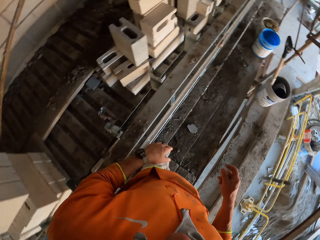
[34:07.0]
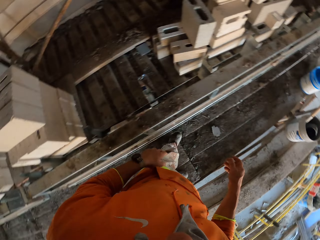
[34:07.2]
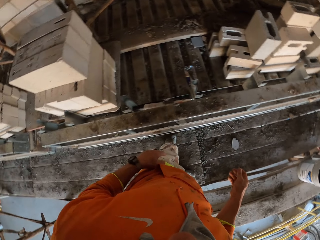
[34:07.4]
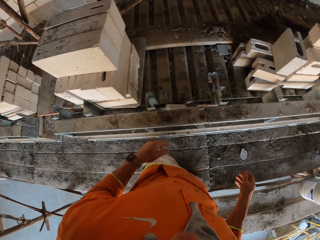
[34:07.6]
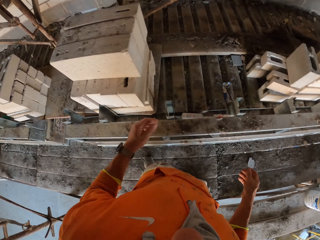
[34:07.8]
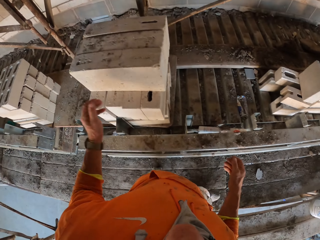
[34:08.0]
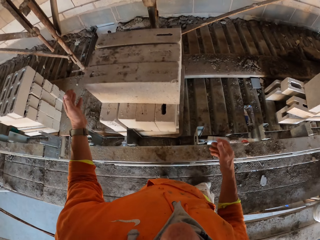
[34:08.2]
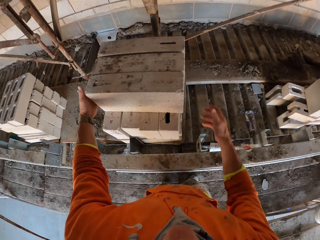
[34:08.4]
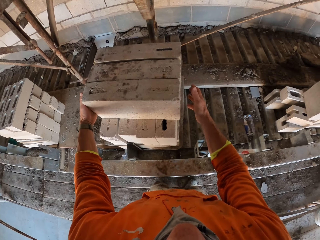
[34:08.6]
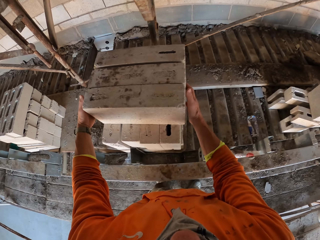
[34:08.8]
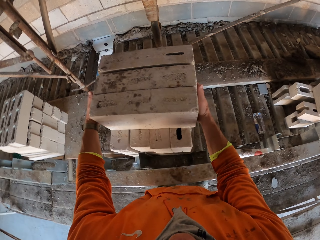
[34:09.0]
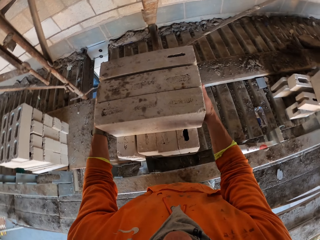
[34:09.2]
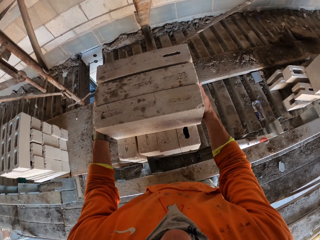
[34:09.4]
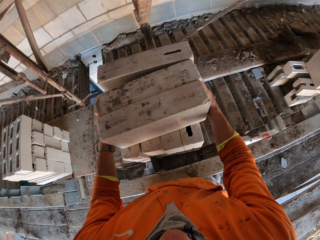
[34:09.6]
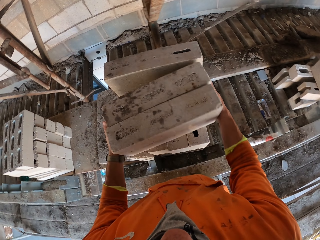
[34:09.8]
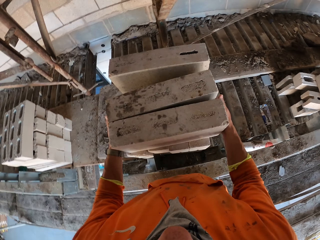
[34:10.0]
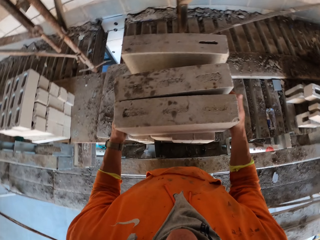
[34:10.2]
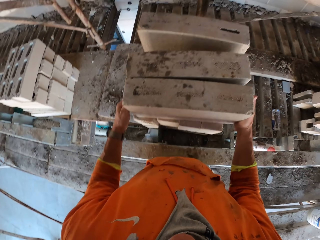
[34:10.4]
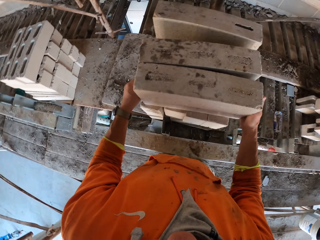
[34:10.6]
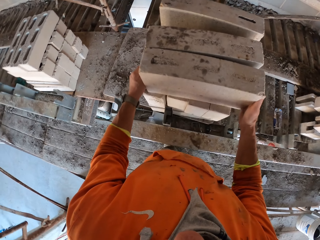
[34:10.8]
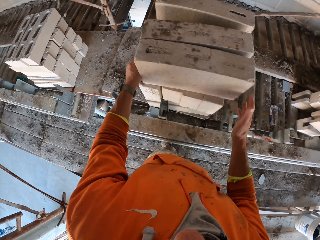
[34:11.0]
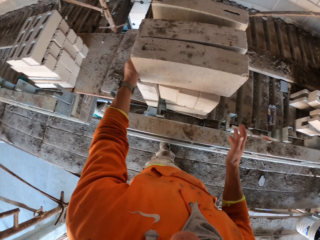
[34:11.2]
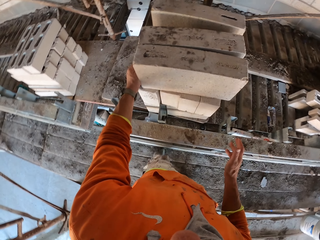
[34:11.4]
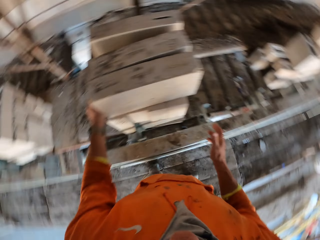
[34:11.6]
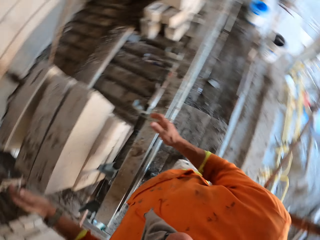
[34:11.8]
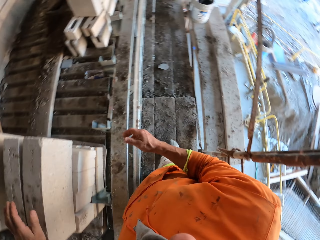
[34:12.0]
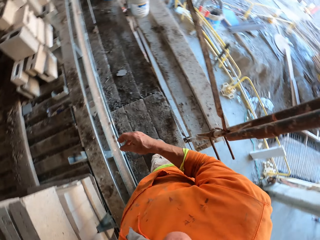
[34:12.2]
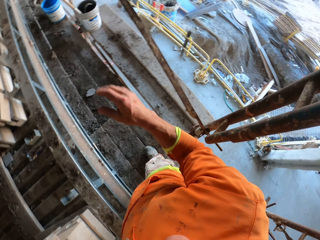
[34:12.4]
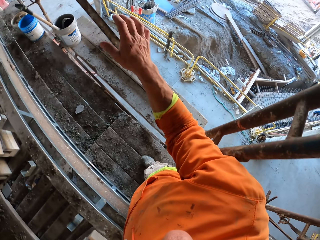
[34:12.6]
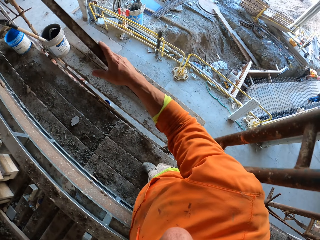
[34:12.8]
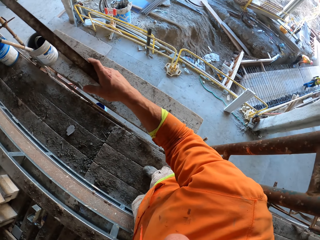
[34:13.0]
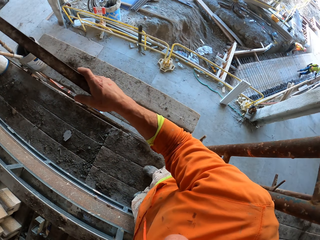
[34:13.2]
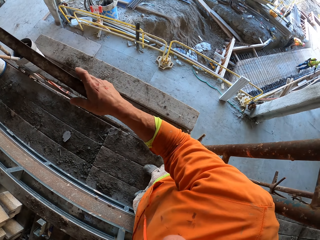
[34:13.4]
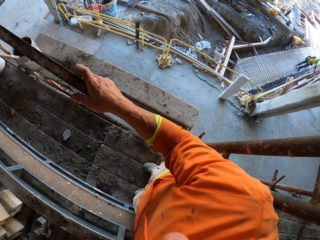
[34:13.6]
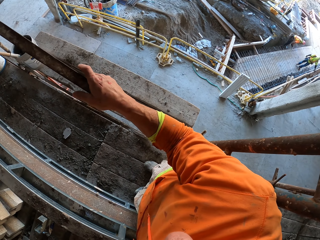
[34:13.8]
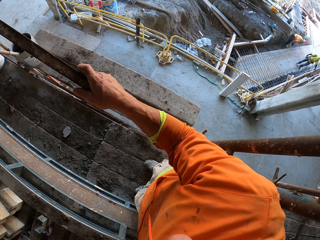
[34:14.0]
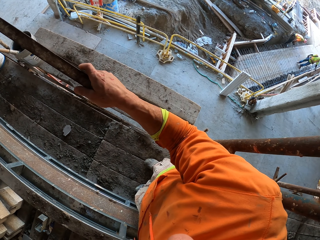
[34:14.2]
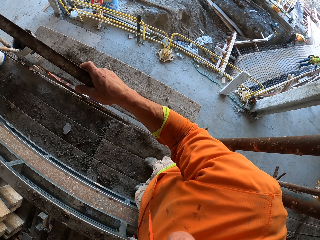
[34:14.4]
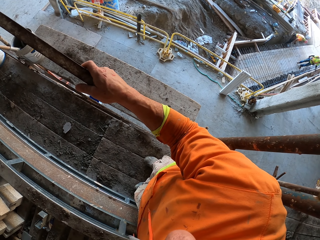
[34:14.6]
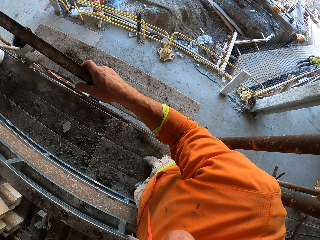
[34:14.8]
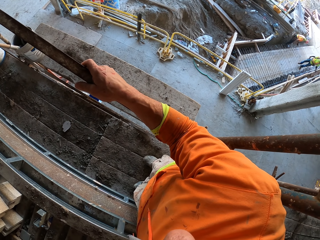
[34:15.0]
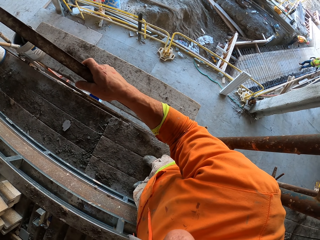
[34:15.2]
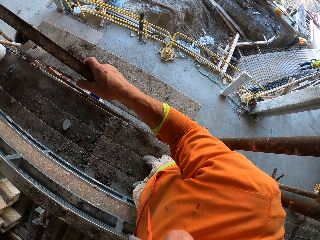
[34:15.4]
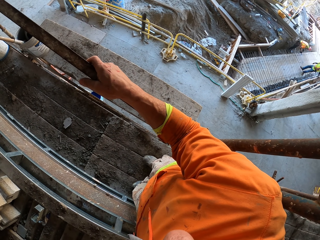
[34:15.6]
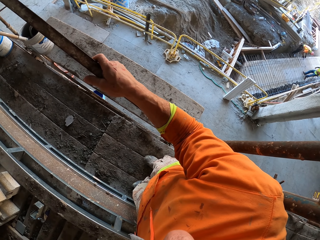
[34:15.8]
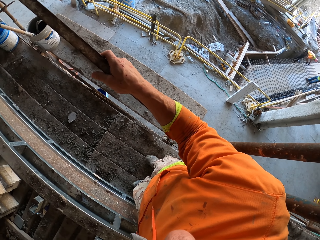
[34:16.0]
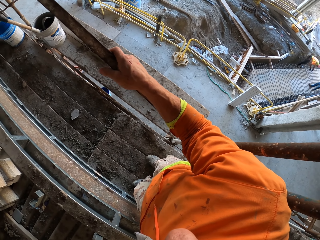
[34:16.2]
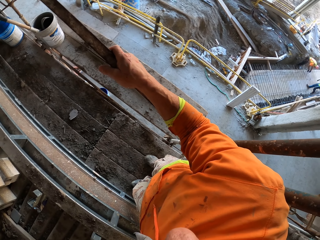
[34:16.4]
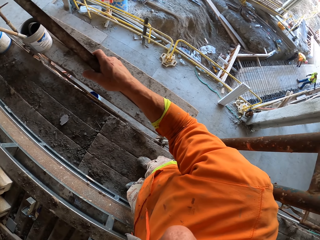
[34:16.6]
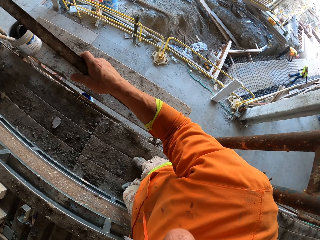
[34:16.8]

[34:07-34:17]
The camera wearer removes a hand from the scaffolding. They move to the other side. They turn around. They drag bricks. They release the bricks. They hold the scaffolding. They turn around.

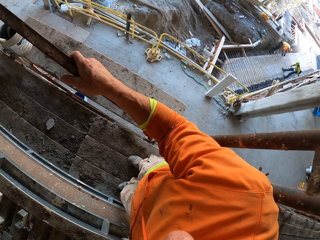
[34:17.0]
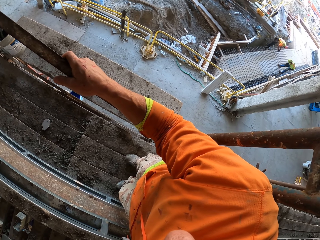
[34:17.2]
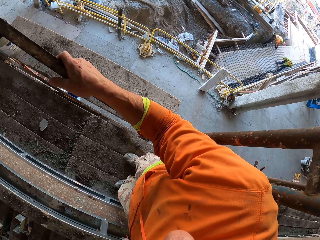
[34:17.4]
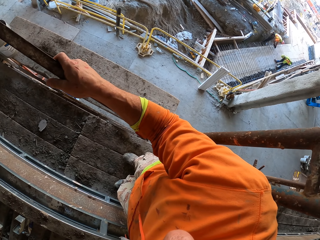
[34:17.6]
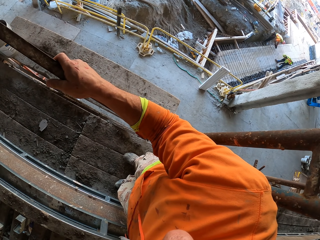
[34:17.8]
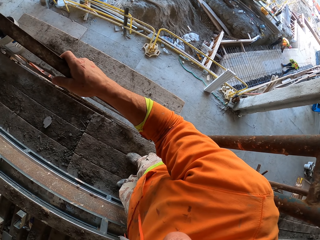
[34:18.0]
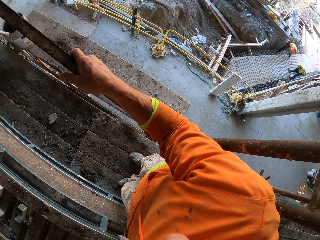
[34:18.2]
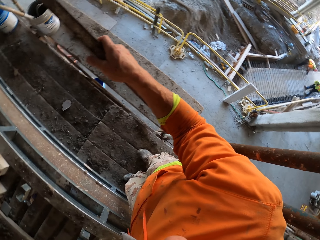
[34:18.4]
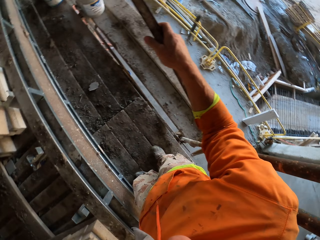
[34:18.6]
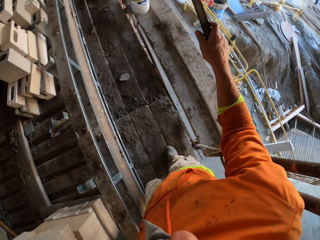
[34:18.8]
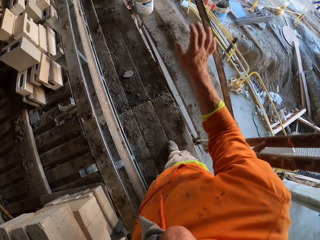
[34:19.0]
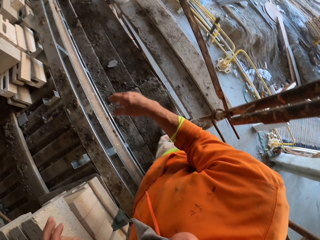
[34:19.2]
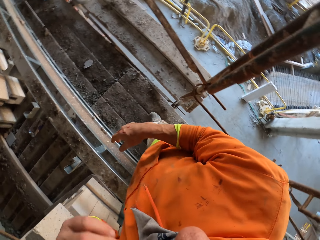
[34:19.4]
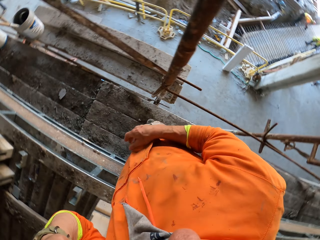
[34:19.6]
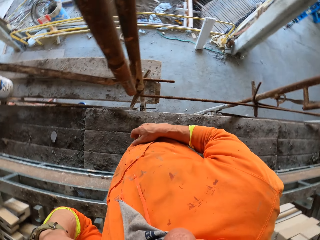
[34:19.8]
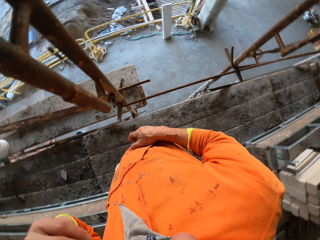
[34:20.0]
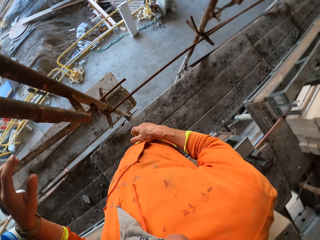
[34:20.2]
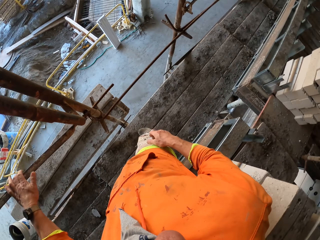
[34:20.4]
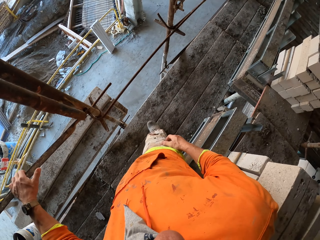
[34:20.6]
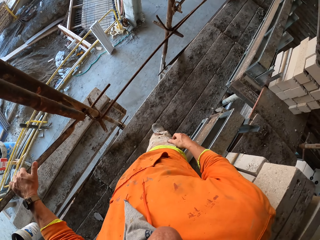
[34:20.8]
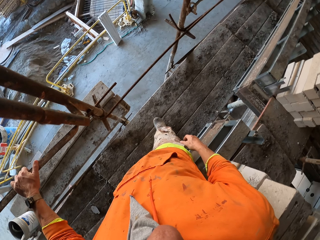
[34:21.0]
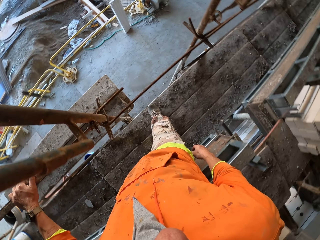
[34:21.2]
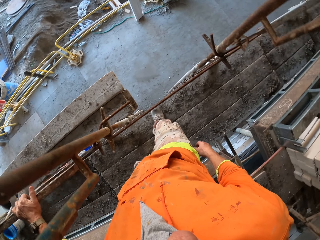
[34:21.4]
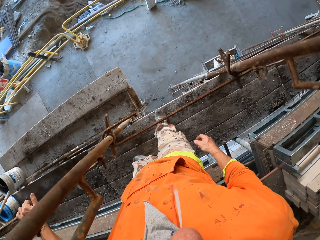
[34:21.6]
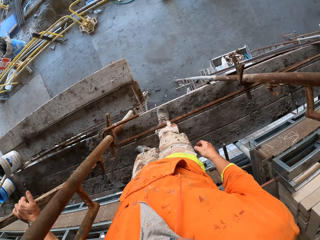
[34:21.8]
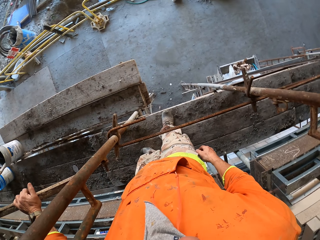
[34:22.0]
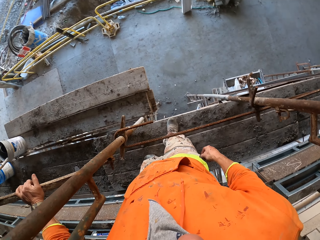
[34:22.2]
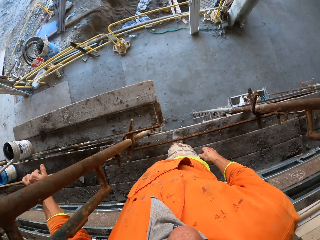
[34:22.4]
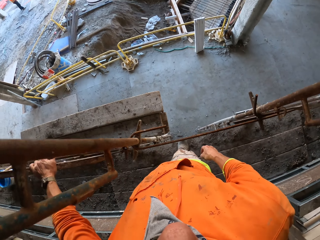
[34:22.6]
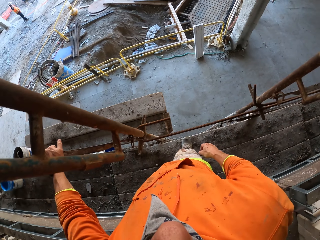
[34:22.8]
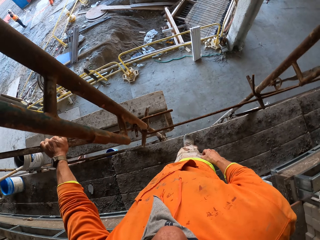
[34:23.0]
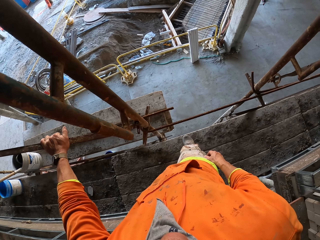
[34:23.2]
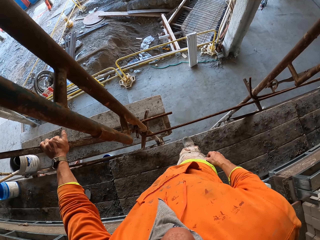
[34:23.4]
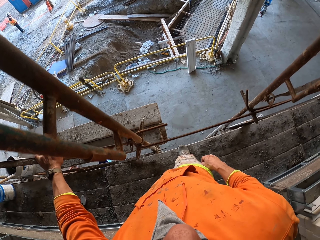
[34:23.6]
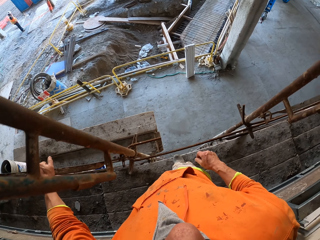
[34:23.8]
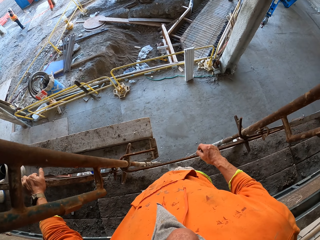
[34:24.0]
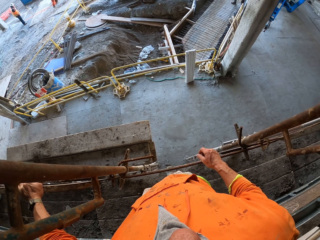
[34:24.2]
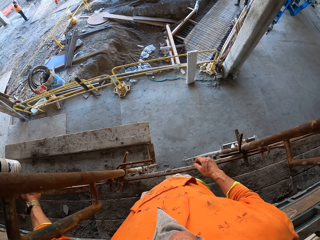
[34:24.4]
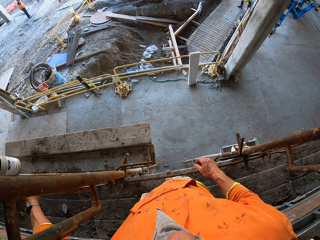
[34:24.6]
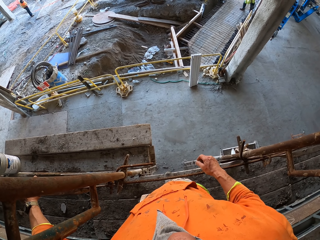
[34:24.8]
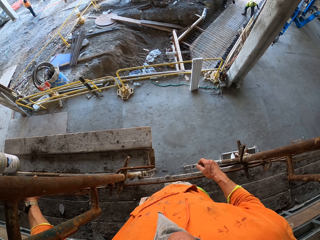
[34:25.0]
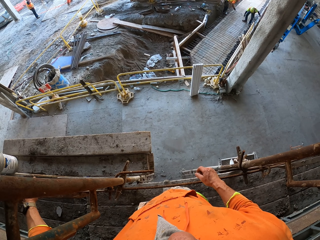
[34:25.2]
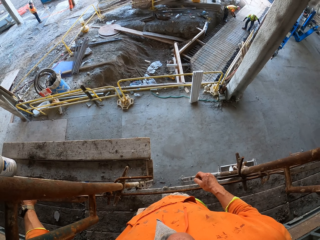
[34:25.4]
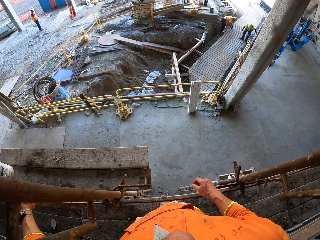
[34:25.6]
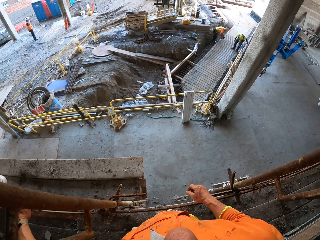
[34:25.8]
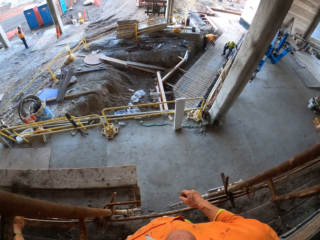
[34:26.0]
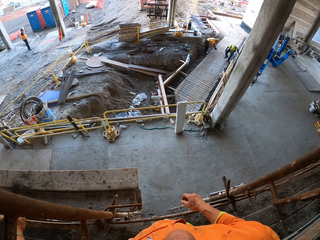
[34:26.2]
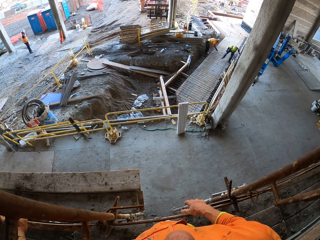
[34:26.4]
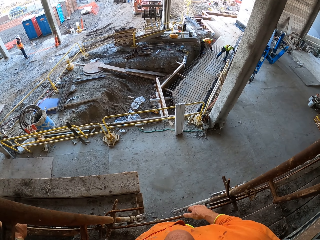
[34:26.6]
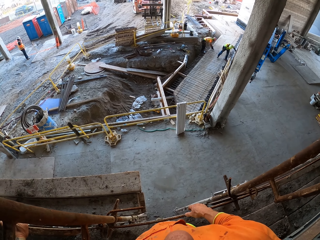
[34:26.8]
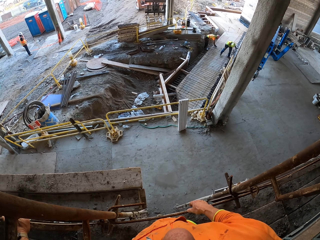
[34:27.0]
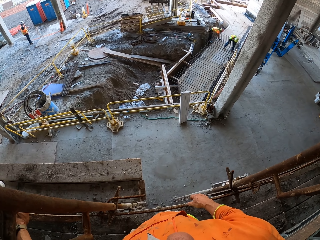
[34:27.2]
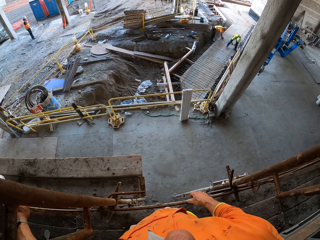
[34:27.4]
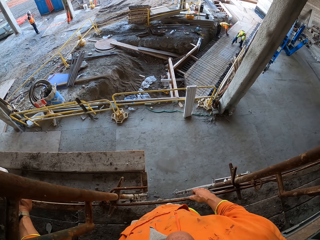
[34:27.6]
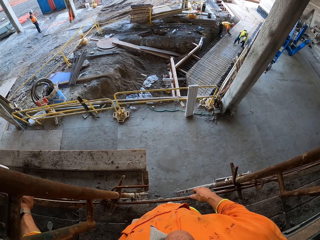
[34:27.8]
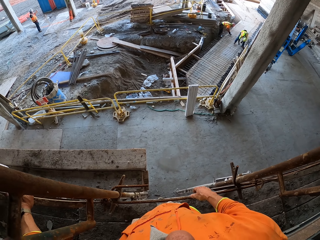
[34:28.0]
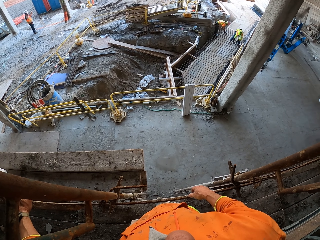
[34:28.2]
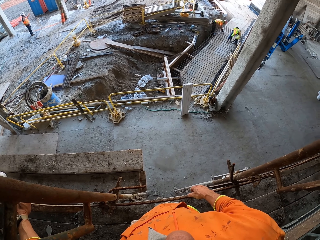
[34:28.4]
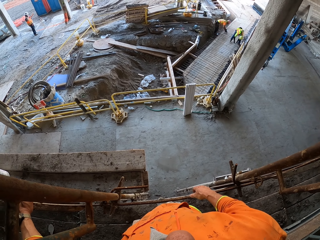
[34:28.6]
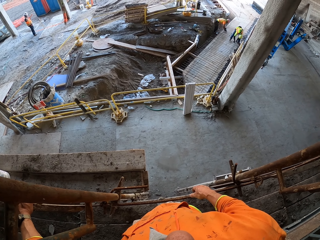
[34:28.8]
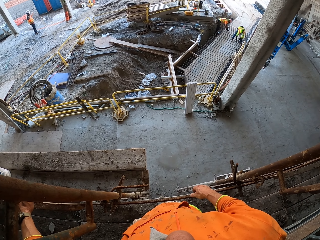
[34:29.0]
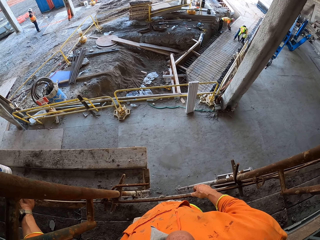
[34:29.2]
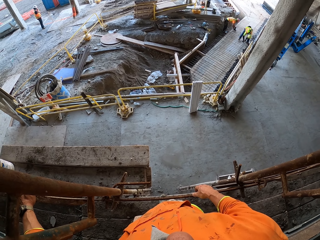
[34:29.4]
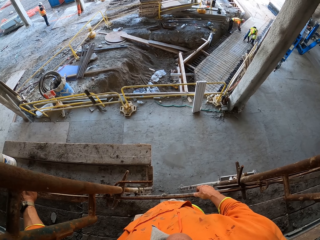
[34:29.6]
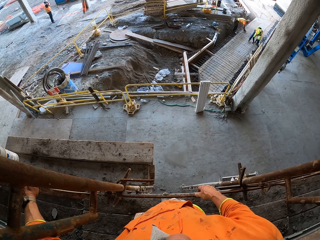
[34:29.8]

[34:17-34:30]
The camera wearer removes a hand from the scaffolding. They touch the face. They turn around. They turn around again. They touch the scaffolding. They move forward. They spit down. They move forward.
